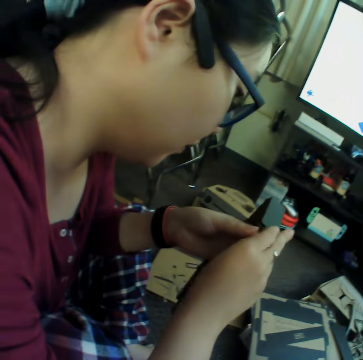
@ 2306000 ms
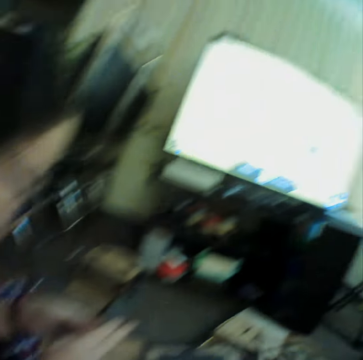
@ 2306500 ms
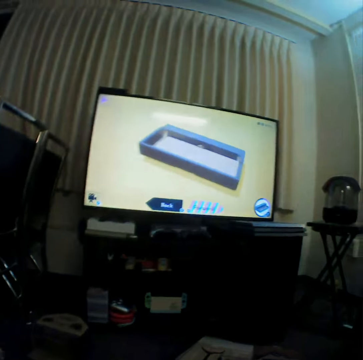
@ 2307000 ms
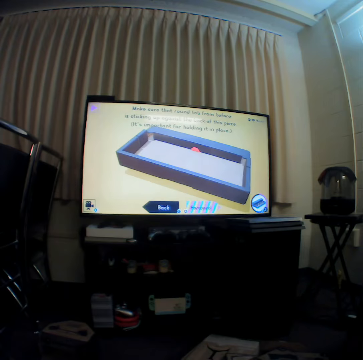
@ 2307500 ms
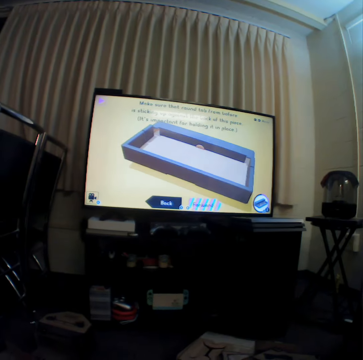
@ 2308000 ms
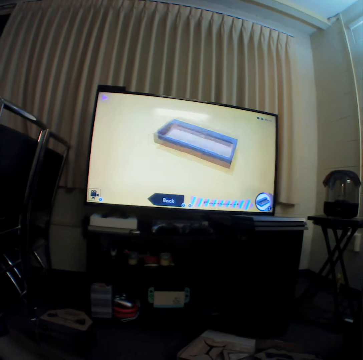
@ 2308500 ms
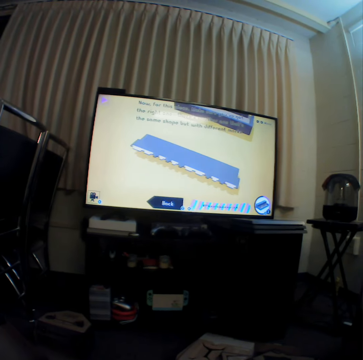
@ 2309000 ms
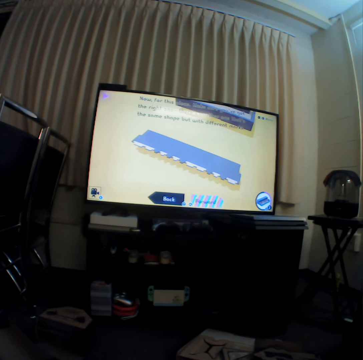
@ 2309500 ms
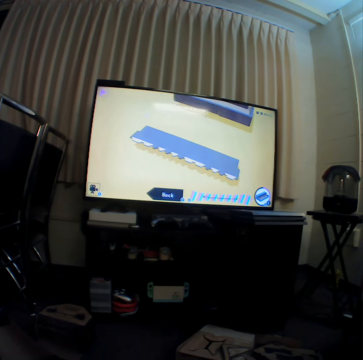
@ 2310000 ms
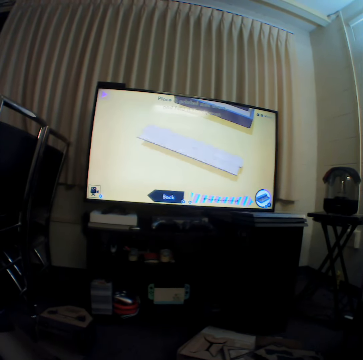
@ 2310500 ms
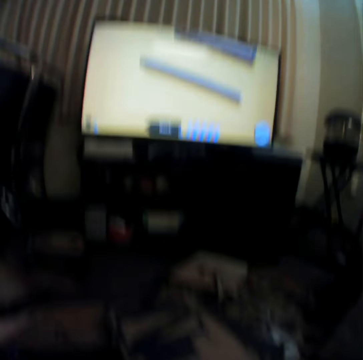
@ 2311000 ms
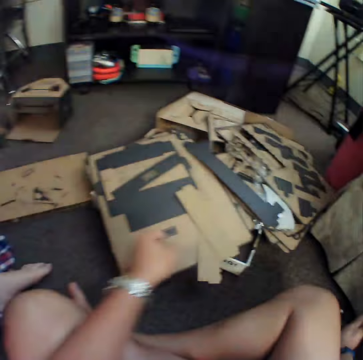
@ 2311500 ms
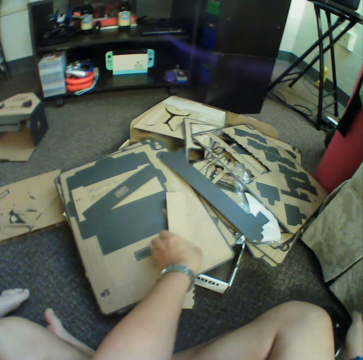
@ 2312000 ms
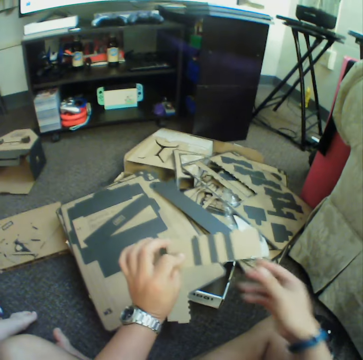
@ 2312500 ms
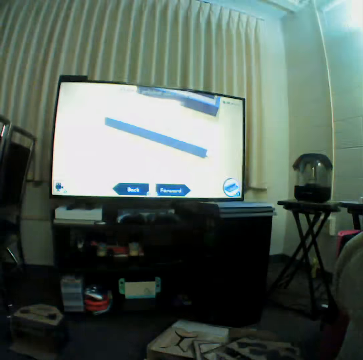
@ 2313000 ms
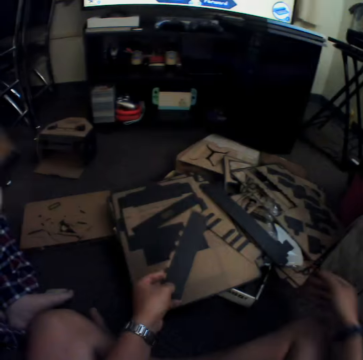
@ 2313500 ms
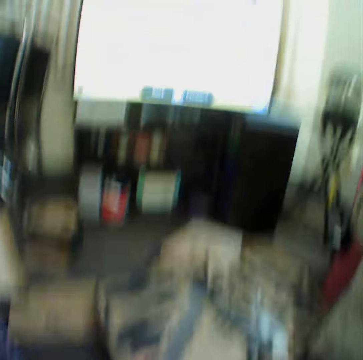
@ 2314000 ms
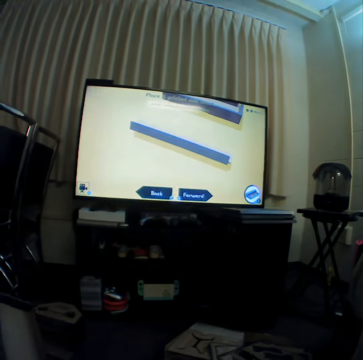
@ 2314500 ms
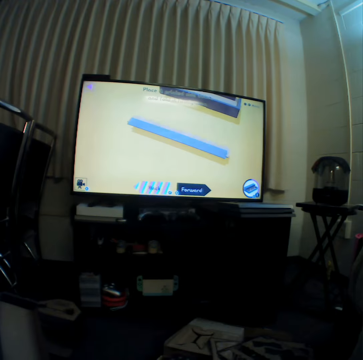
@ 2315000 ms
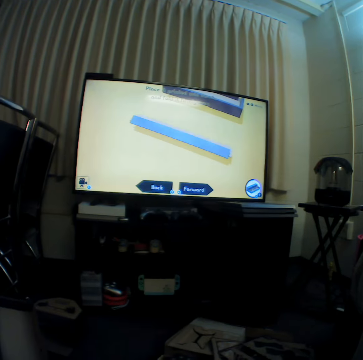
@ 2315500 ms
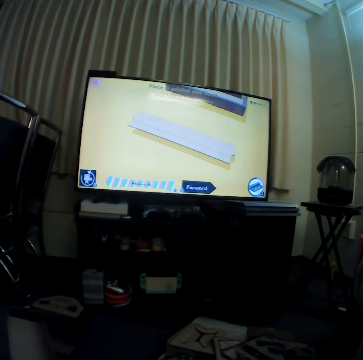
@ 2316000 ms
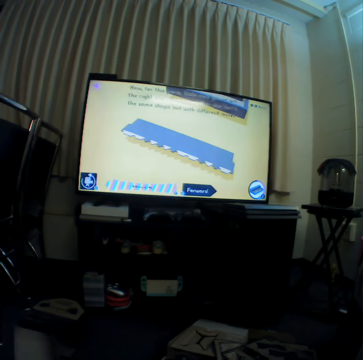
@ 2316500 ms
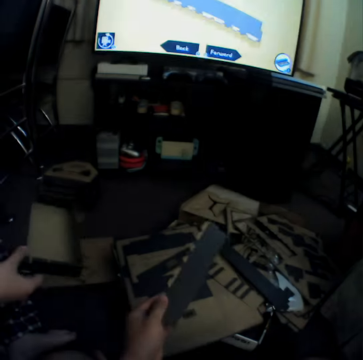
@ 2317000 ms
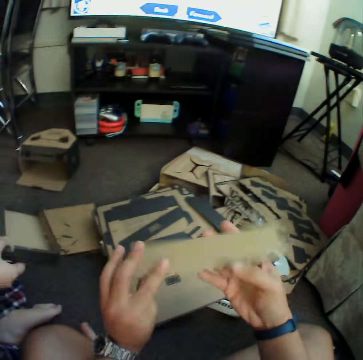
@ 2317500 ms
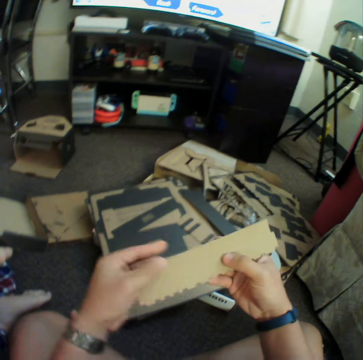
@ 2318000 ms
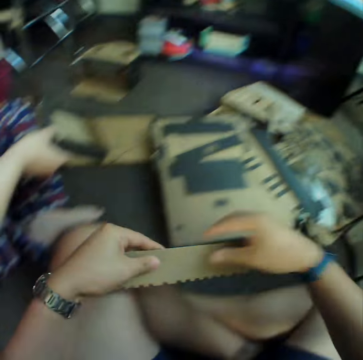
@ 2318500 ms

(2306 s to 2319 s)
The camera wearer watches television. They pick a craft material. They watch television.

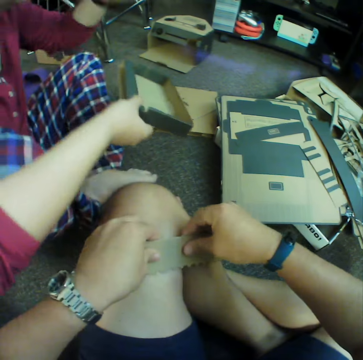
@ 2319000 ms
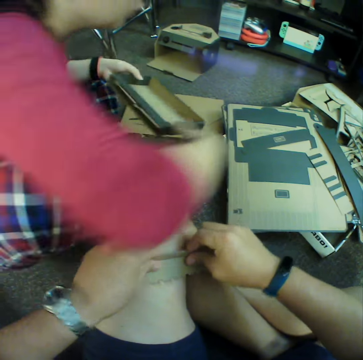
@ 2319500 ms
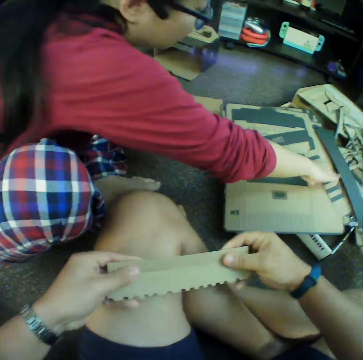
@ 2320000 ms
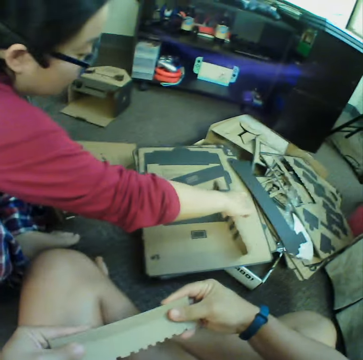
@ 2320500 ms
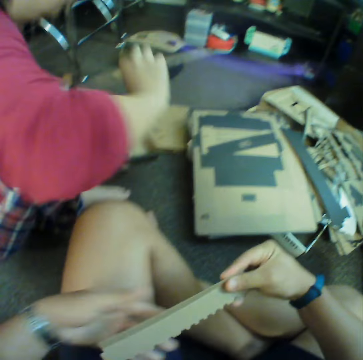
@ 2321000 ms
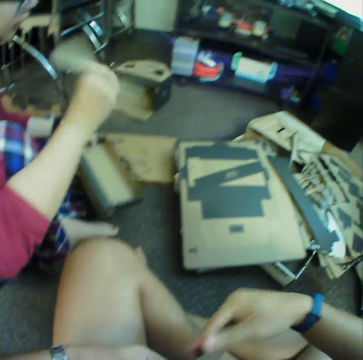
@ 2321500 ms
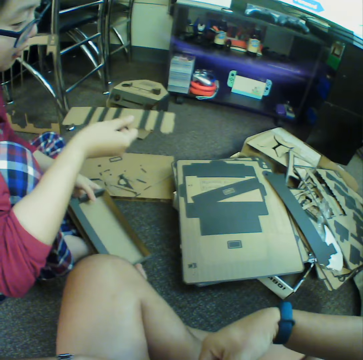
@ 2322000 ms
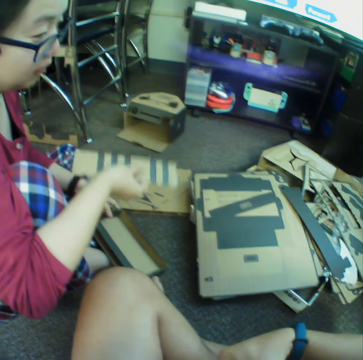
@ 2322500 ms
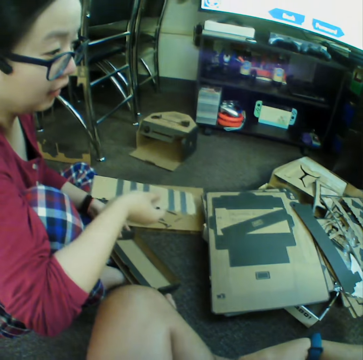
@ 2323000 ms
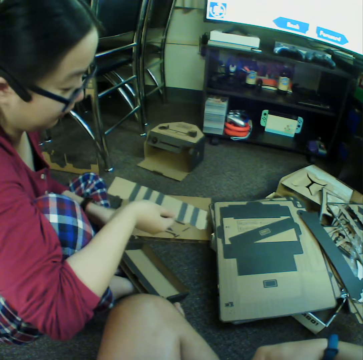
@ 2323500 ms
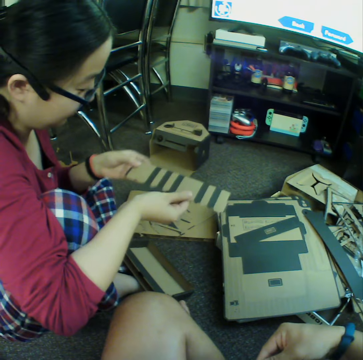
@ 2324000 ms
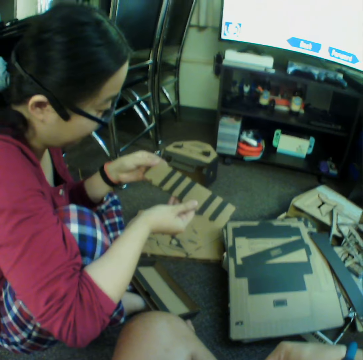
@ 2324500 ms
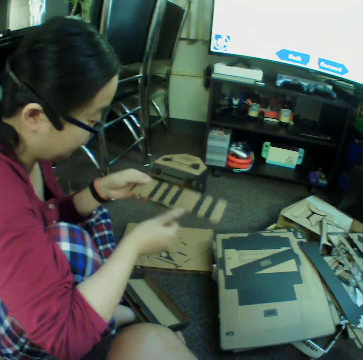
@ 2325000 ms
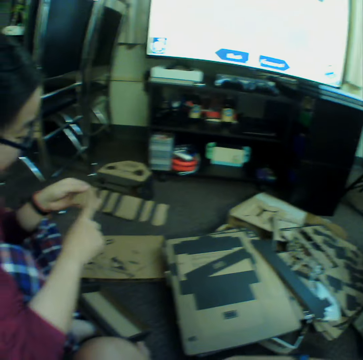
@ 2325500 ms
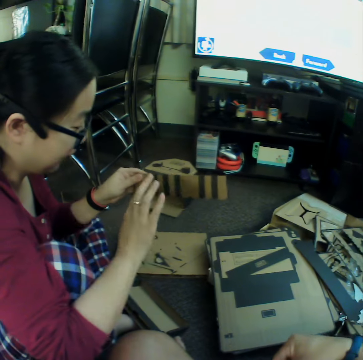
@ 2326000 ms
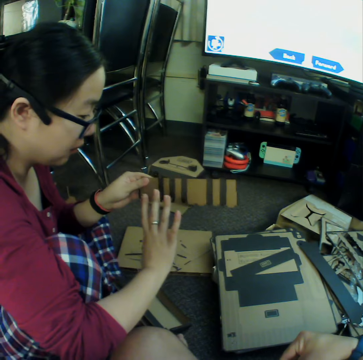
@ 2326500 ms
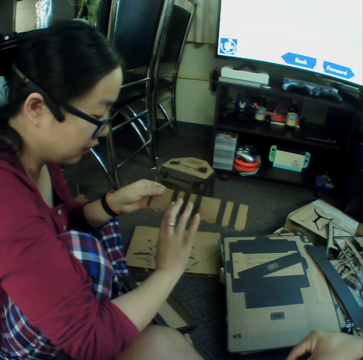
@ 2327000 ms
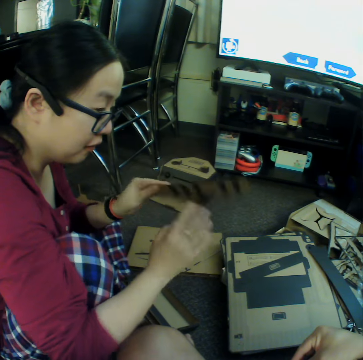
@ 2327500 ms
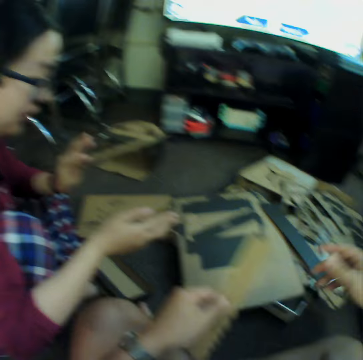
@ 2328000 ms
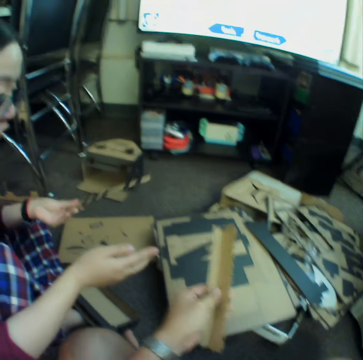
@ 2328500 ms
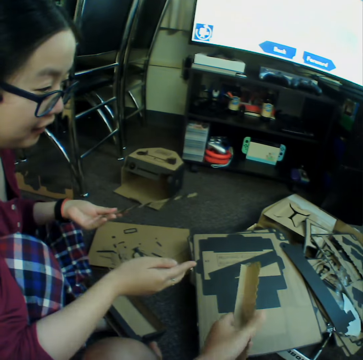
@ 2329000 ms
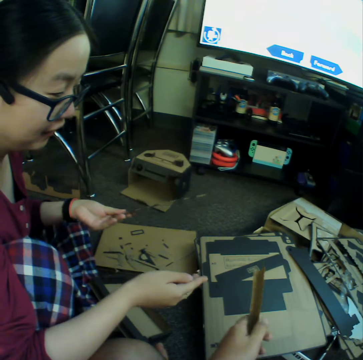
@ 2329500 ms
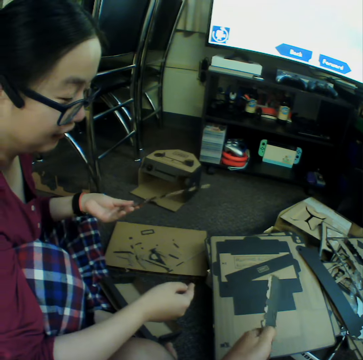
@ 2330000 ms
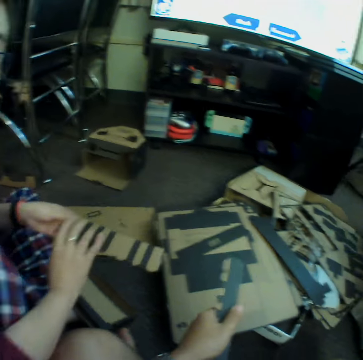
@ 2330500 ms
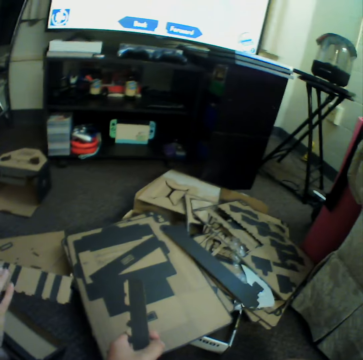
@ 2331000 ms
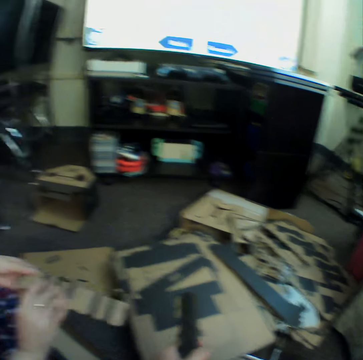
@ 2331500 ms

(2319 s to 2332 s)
The camera wearer curves a craft material. A woman picks a craft material. The woman puts down a box. The woman taps the craft material with fingers.

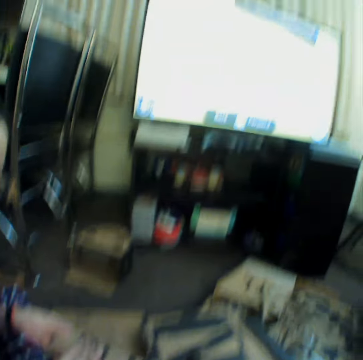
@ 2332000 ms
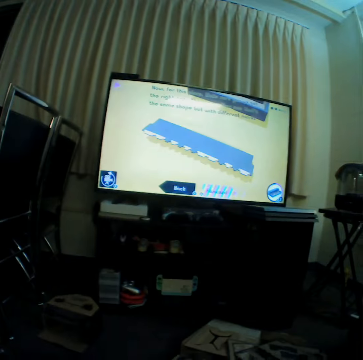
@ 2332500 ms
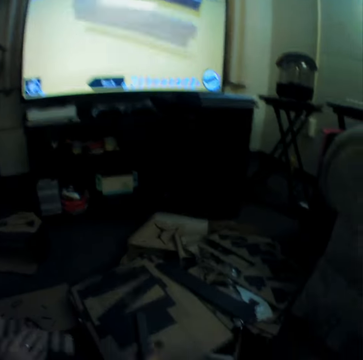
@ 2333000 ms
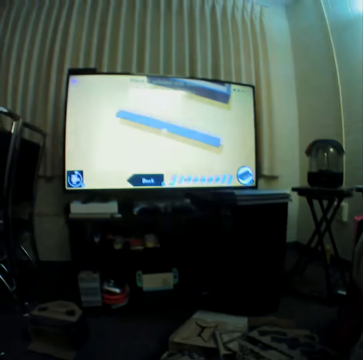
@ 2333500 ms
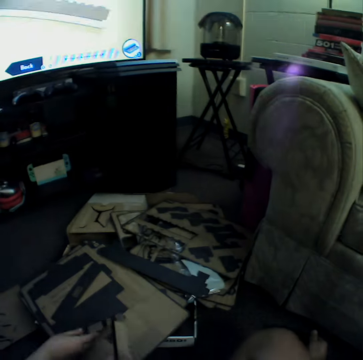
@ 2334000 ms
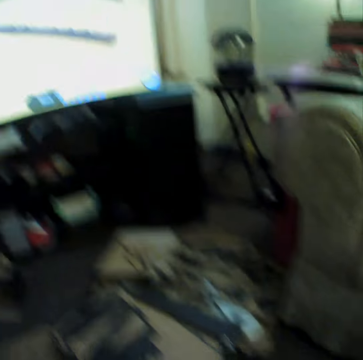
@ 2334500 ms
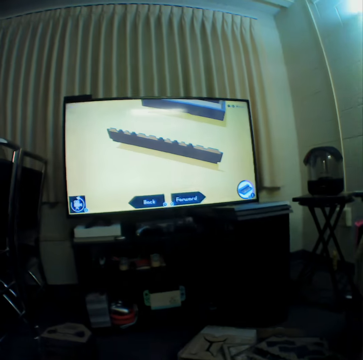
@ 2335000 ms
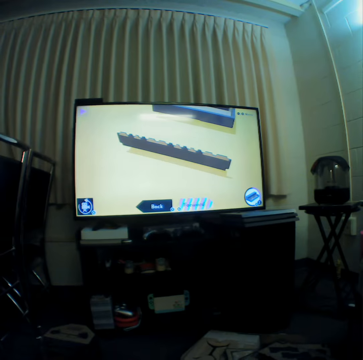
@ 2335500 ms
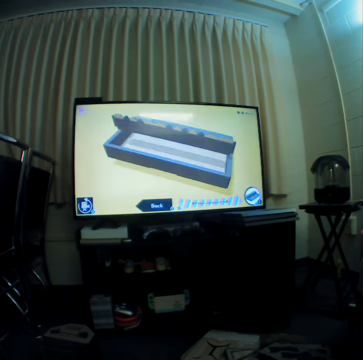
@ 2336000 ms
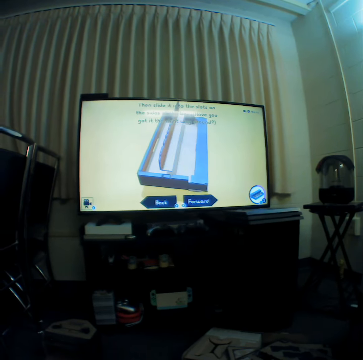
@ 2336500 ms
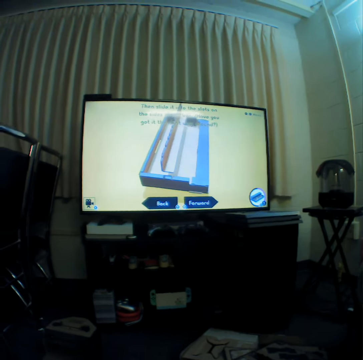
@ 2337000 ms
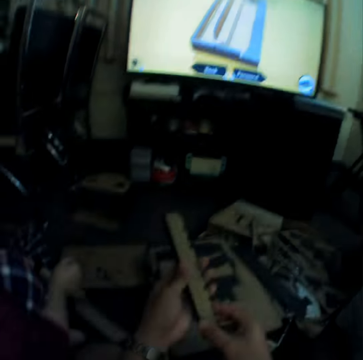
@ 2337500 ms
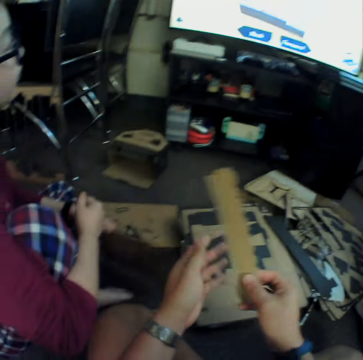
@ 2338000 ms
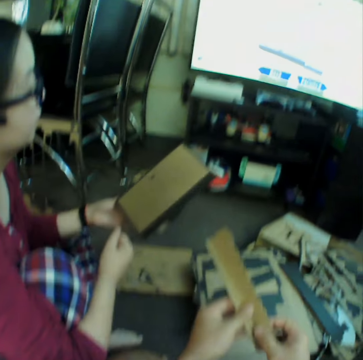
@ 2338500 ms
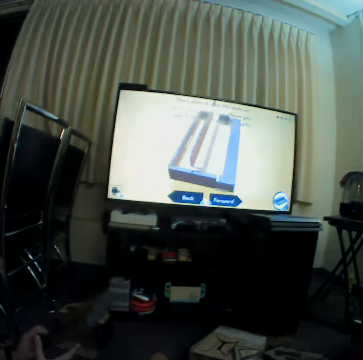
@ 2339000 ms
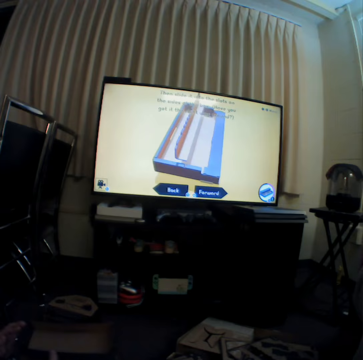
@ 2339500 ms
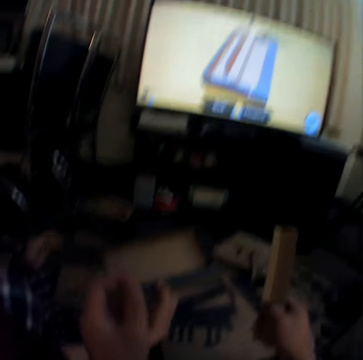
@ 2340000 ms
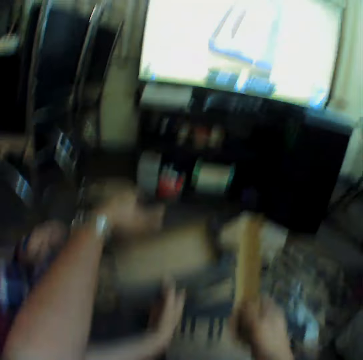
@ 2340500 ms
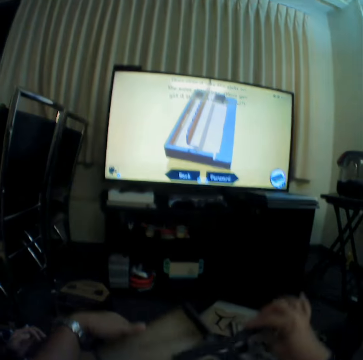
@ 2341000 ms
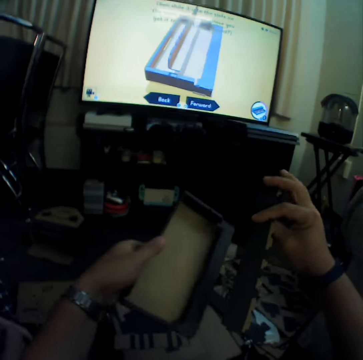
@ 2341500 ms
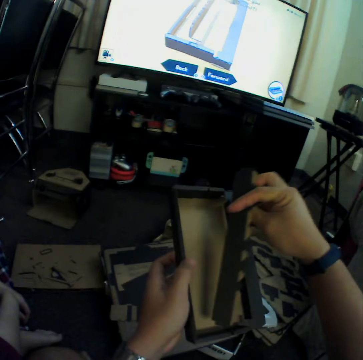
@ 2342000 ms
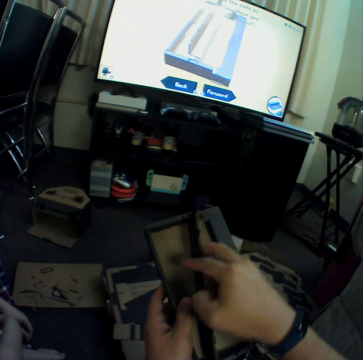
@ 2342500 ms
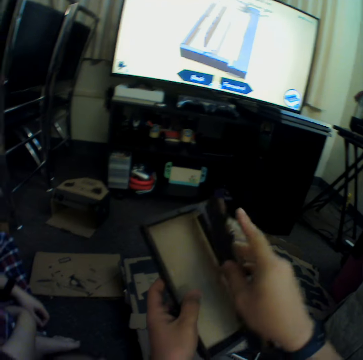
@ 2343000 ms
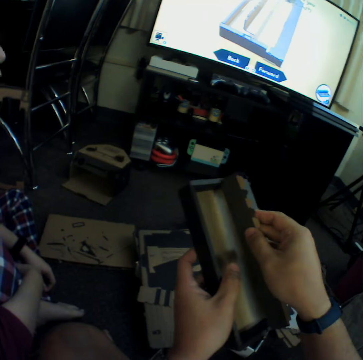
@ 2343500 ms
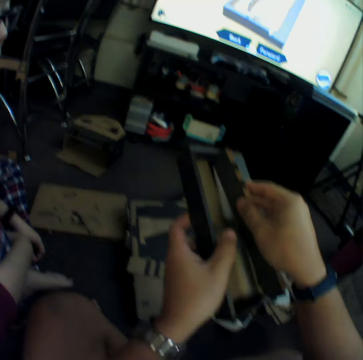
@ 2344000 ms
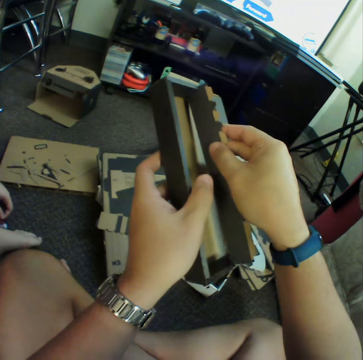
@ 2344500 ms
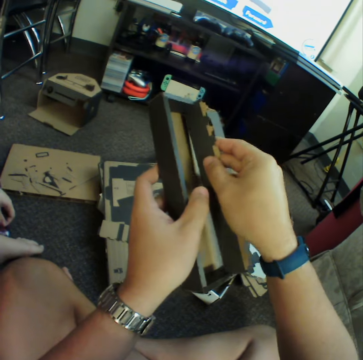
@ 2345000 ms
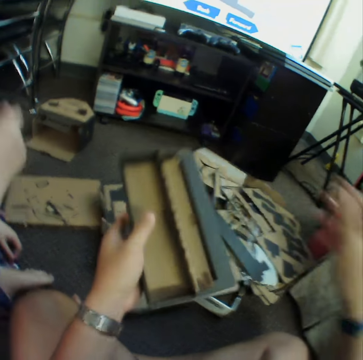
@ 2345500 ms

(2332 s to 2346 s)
A woman puts down a craft material. The camera wearer watches television. The woman picks a box. The camera wearer takes the box from the woman. They join craft materials.
